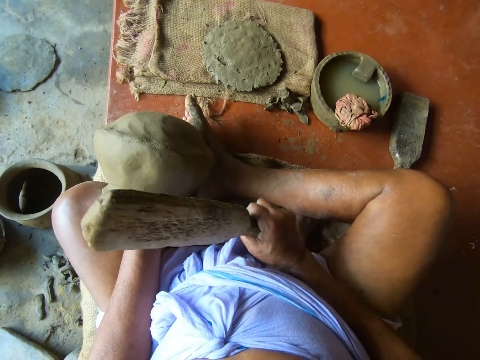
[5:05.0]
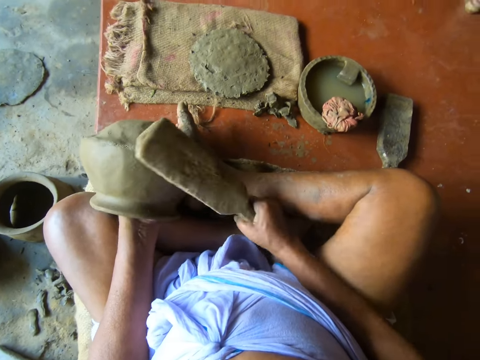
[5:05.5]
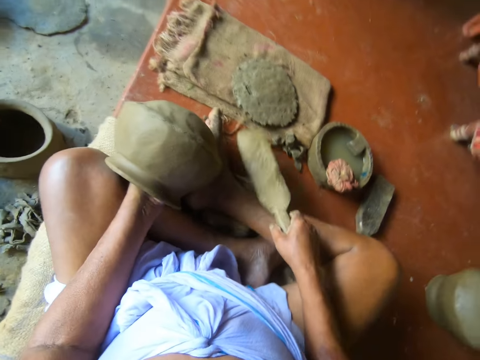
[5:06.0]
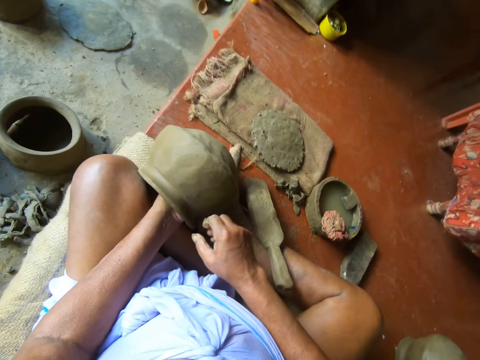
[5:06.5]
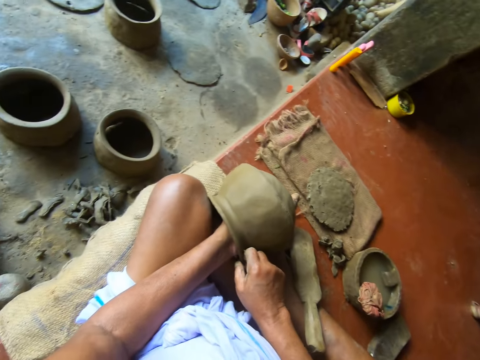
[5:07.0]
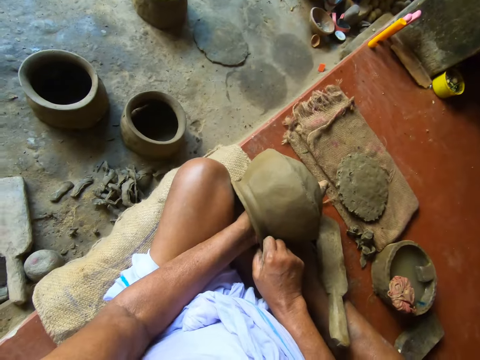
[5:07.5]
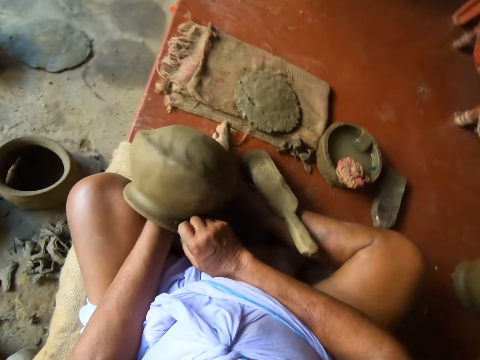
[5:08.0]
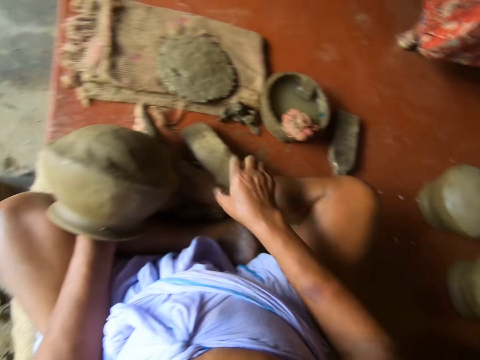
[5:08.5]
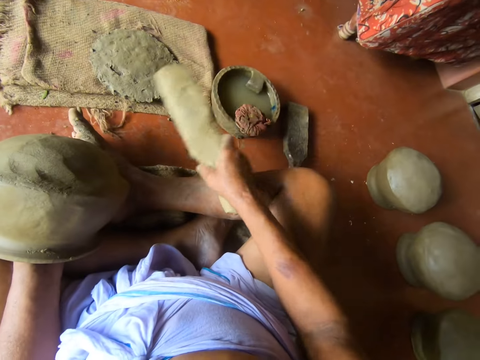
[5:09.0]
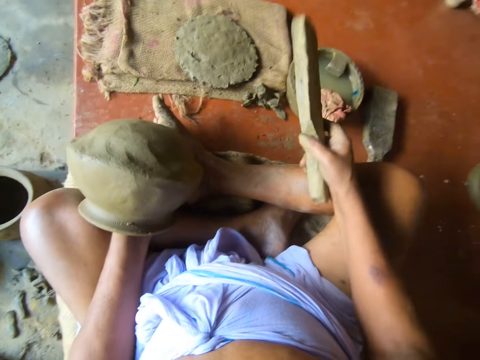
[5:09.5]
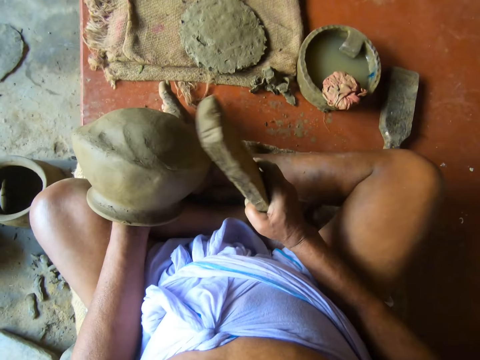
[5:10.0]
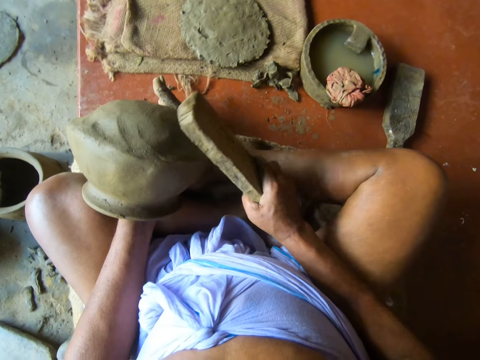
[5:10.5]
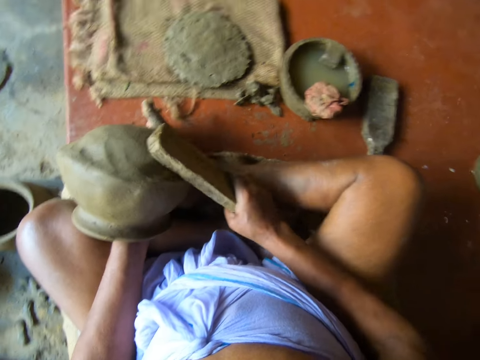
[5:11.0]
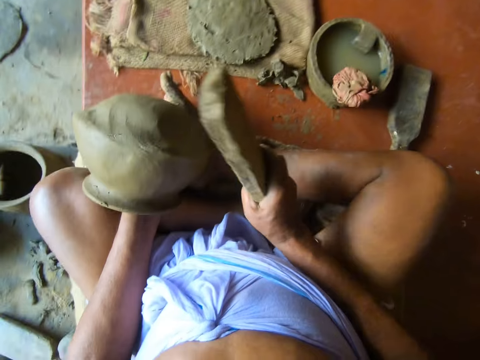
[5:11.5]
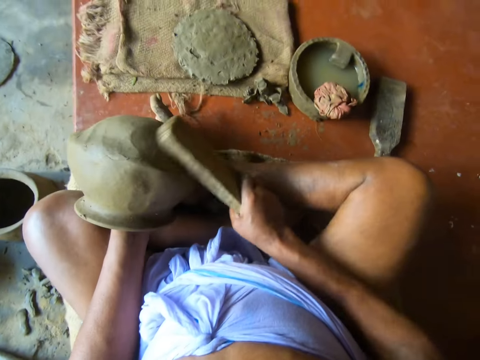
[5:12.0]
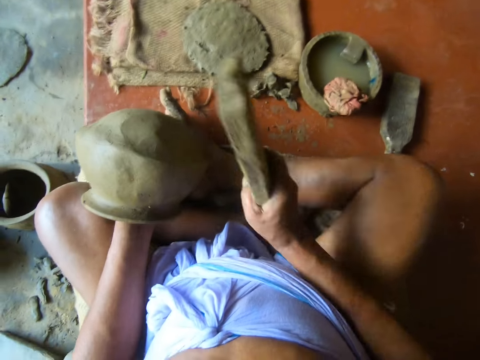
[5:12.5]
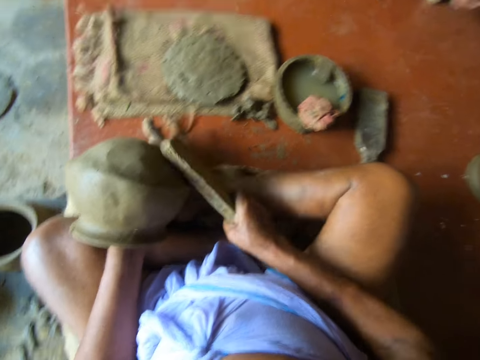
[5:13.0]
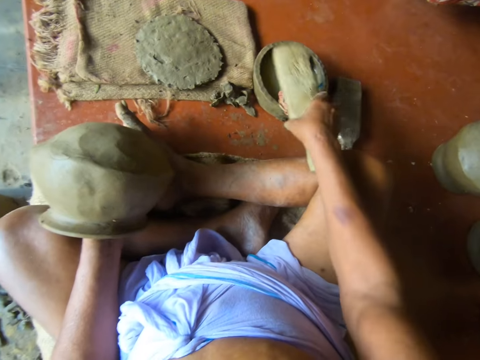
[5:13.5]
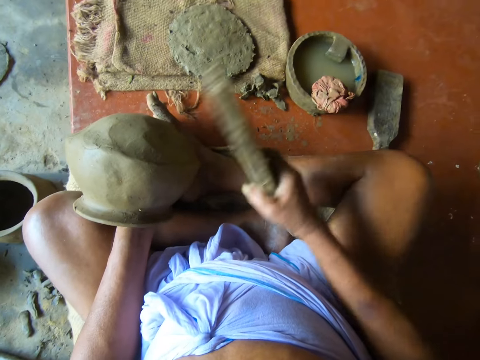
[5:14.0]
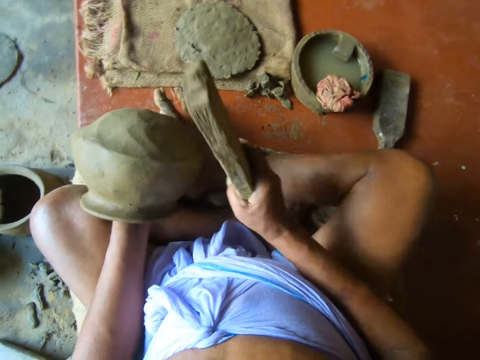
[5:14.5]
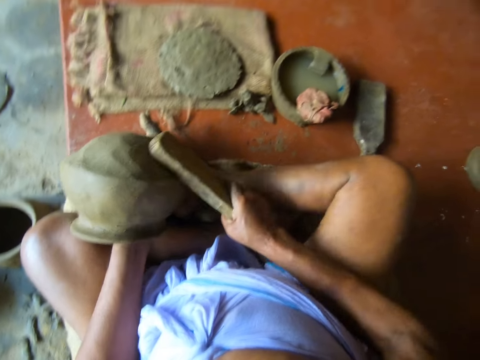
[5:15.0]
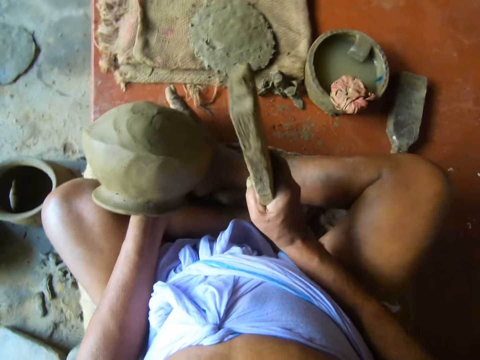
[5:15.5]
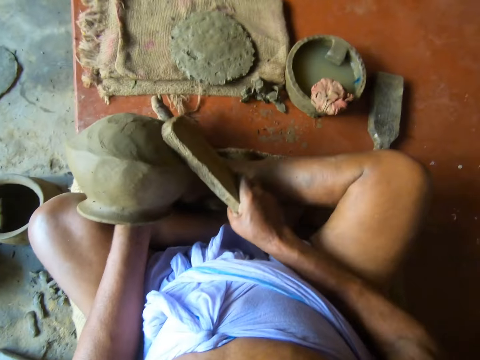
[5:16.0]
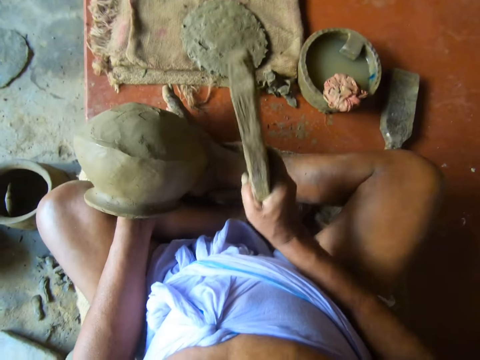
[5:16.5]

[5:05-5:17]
The camera wearer drops the wooden bat or pot shaper from his right hand on the floor. He touches the clay mold in his left hand with his right hand. He inserts the left hand in the pot and holds the pot with the left hand. He picks the wooden bat from the floor with his right hand. He hits the pot with the pot shaper. He taps a wet napkin on a bowl of water on the floor with the wooden bat in his right hand. He turns the pot with the left hand. He beats the clay mold in his left hand with the wooden bat in his right hand. He taps the wet napkin on the bowl of water on the floor with the bat in his right hand. He dips the pot shaper in water. He beats the clay mold in his left hand with the wooden bat in his right hand.

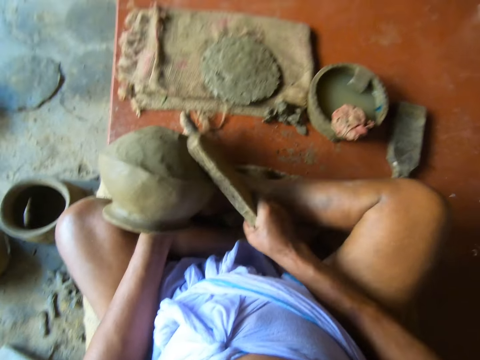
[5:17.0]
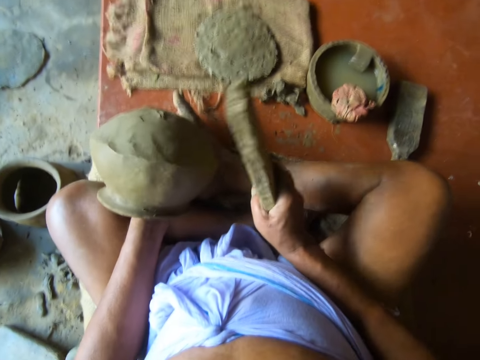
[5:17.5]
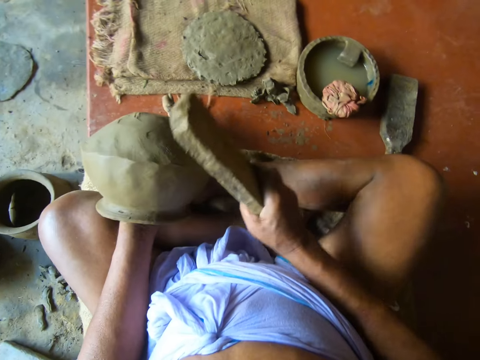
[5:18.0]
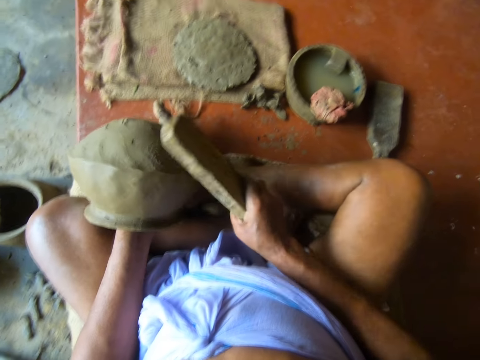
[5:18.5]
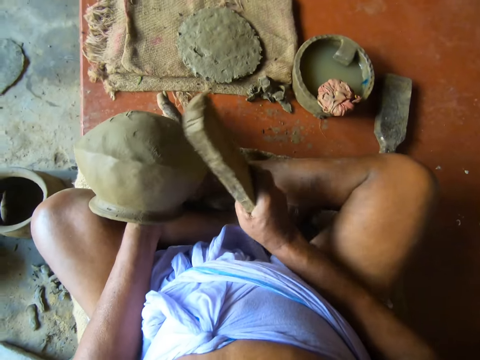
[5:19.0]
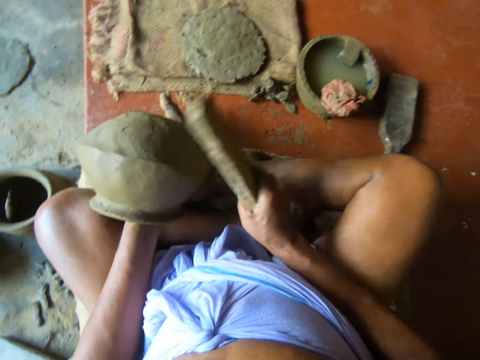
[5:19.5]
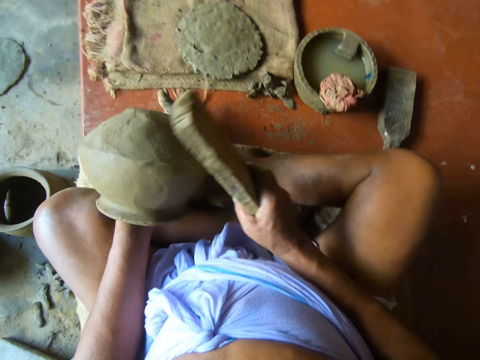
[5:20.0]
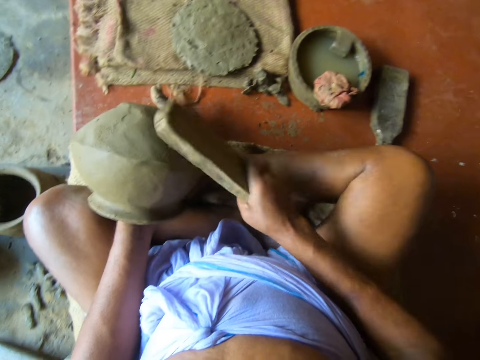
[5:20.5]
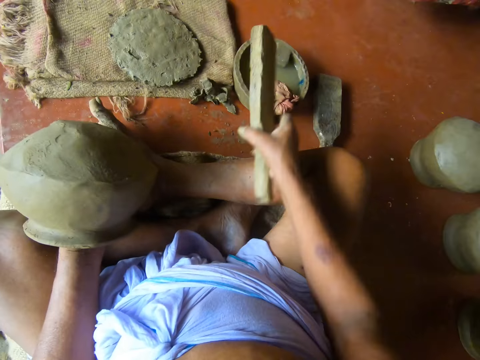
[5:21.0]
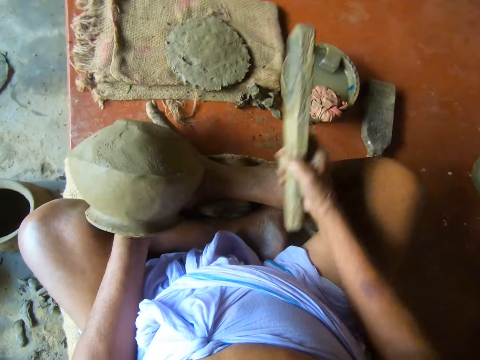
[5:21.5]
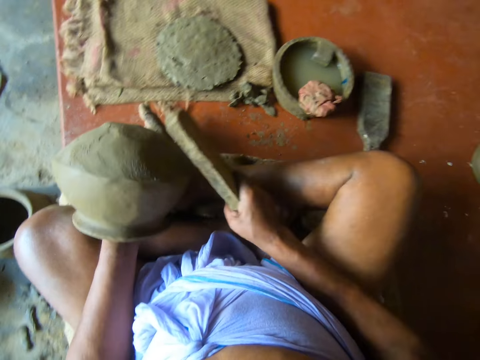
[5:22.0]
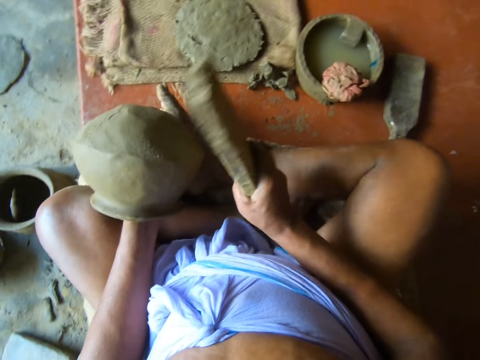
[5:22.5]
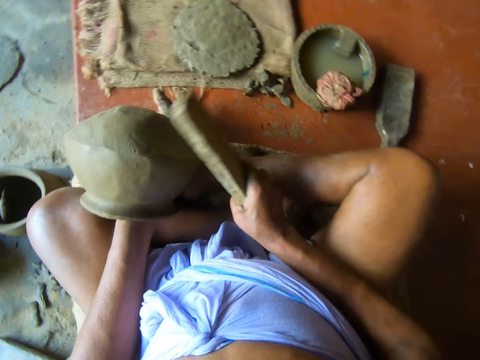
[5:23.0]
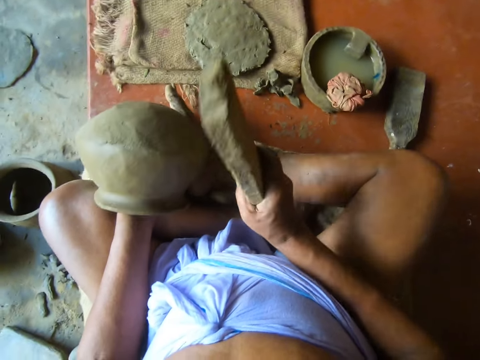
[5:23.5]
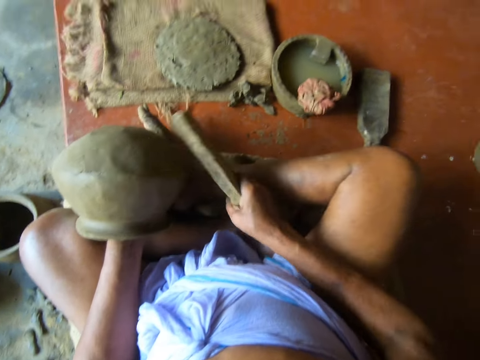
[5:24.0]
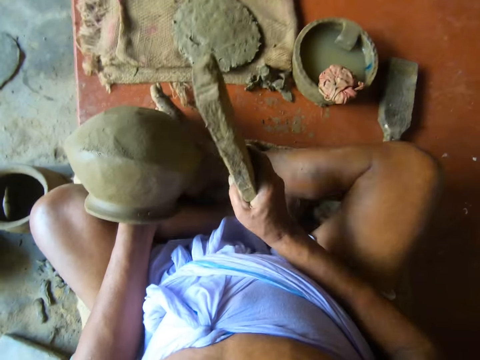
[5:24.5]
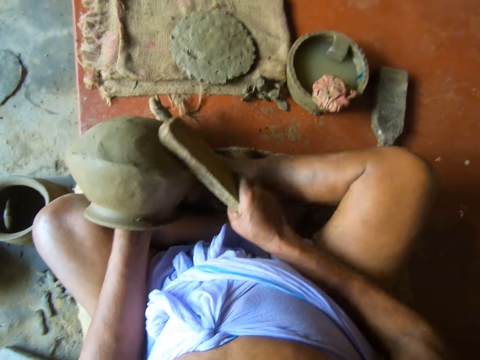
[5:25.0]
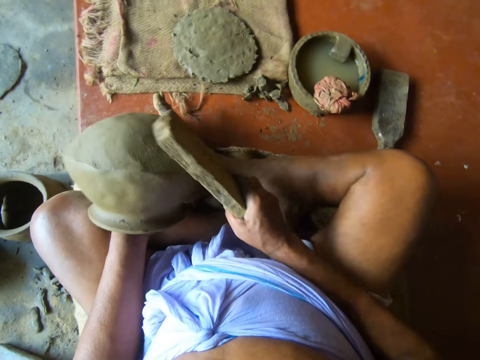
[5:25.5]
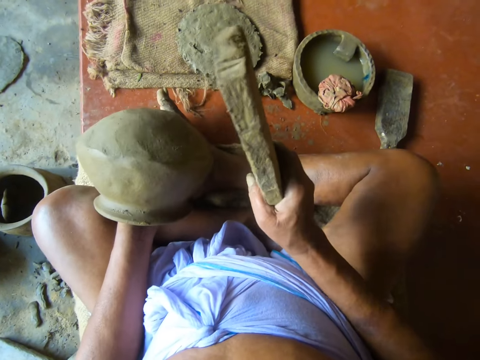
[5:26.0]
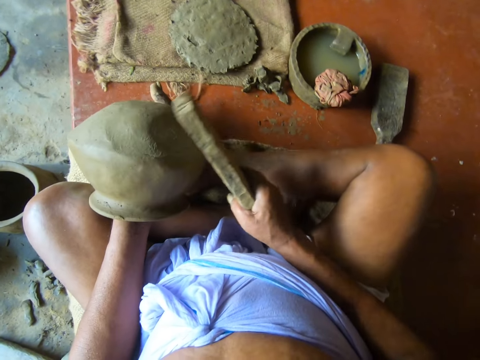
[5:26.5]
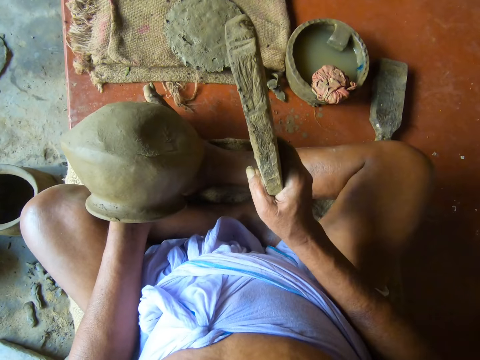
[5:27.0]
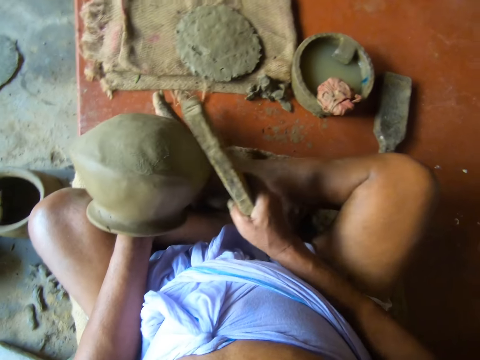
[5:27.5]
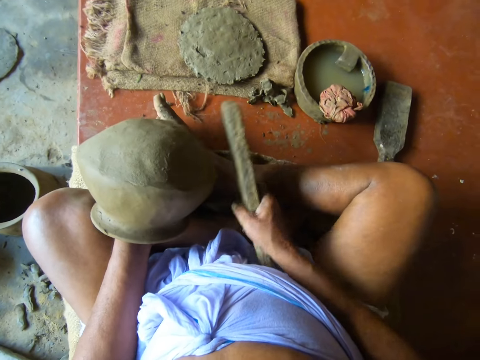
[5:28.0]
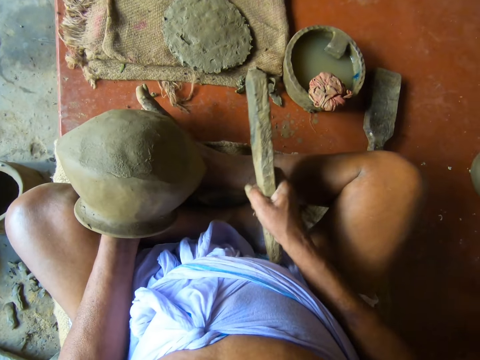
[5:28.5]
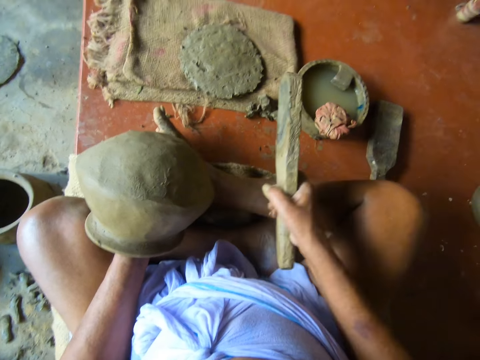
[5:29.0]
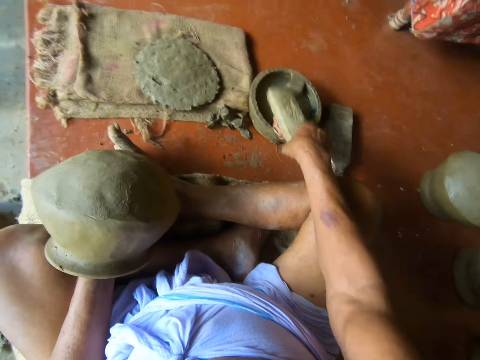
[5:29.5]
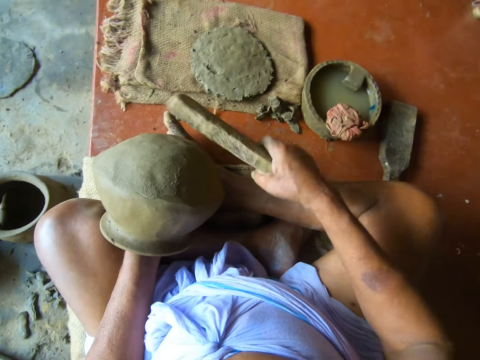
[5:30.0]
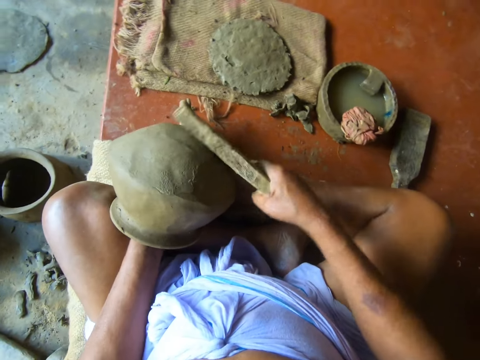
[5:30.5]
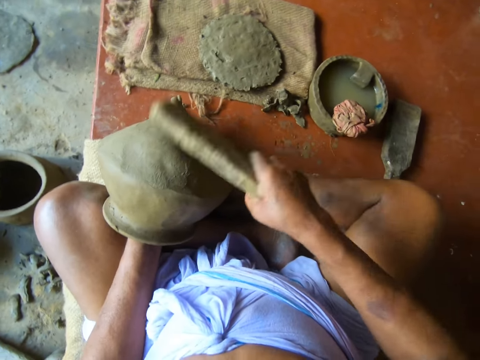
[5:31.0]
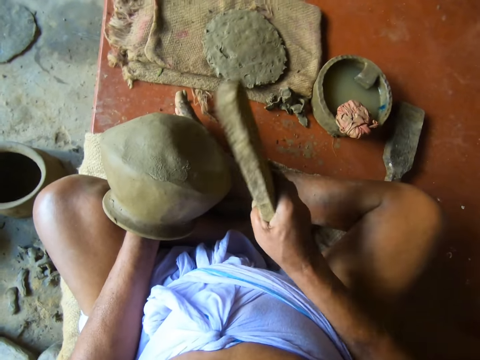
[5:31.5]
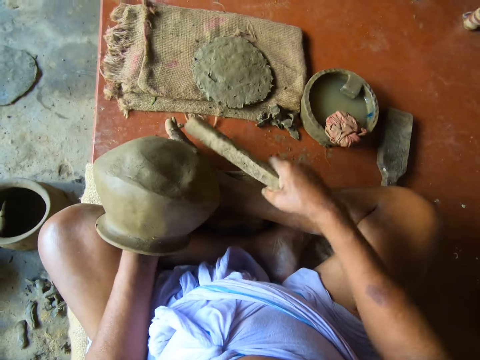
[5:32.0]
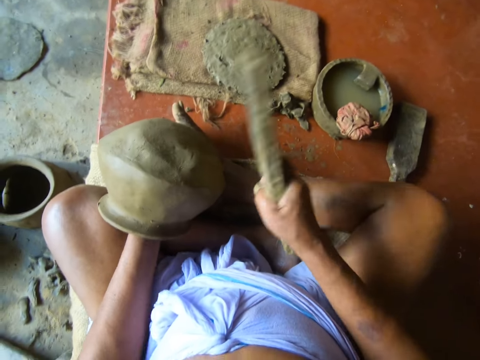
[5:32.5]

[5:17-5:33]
The camera wearer stops hitting the pot. He hits the pot with the pot shaper. He dips the pot shaper in water. He taps the wet napkin on a bowl of water on the floor with the bat in his right hand. He beats the clay mold in his left hand with the wooden bat in his right hand. He turns the pot with the left hand. He hits the pot with the pot shaper. He touches the pot with the left hand. He hits the pot with the pot shaper. He taps the wet napkin on the bowl of water on the floor with the bat in his right hand. He dips the pot shaper in water. He beats the clay mold in his left hand with the wooden bat in his right hand.
